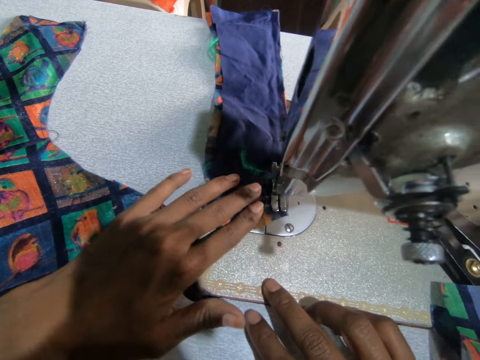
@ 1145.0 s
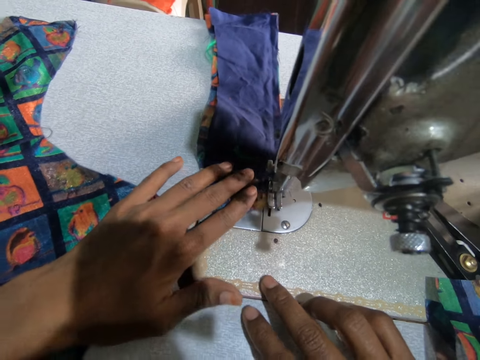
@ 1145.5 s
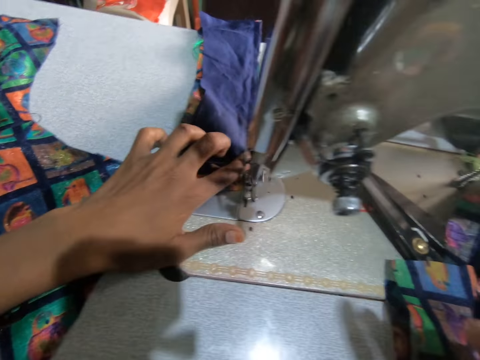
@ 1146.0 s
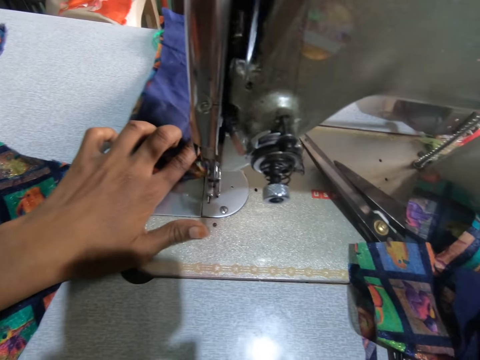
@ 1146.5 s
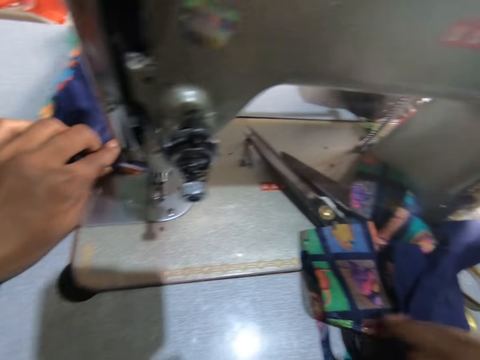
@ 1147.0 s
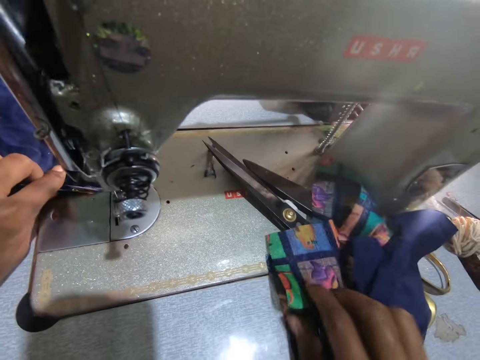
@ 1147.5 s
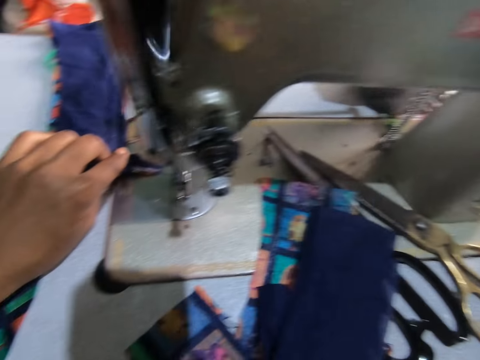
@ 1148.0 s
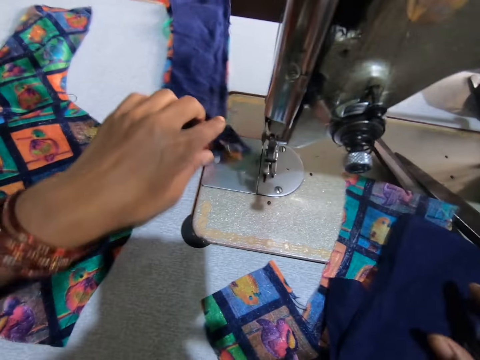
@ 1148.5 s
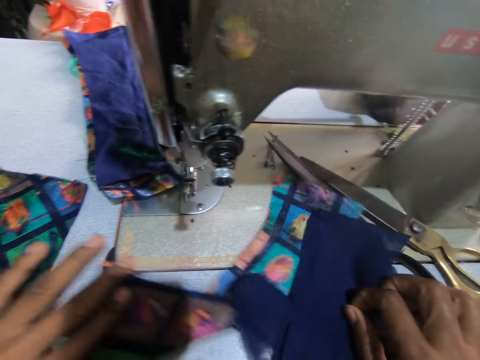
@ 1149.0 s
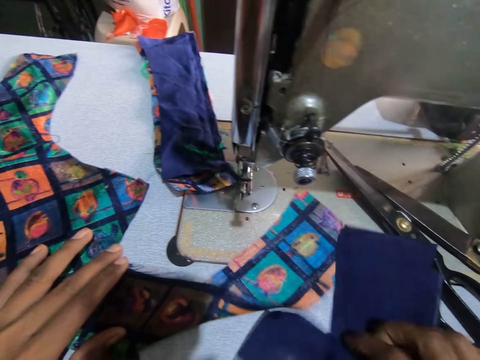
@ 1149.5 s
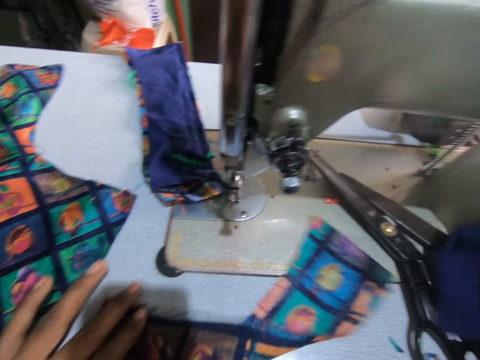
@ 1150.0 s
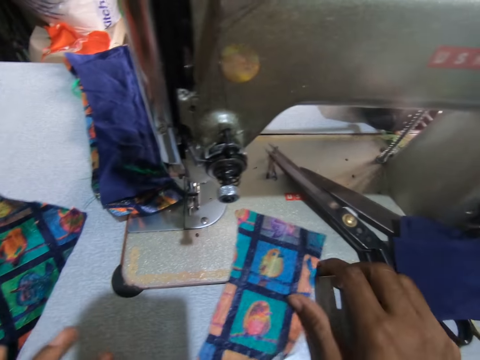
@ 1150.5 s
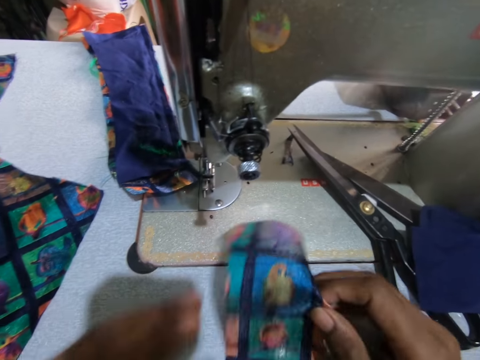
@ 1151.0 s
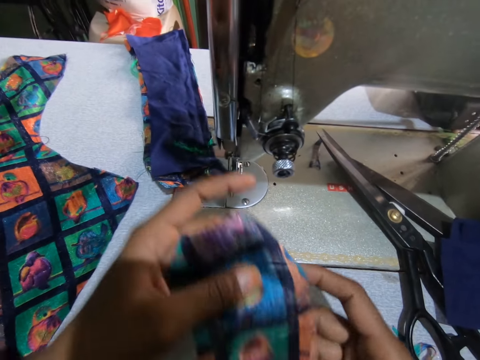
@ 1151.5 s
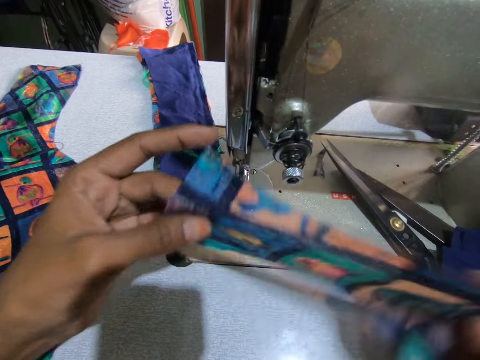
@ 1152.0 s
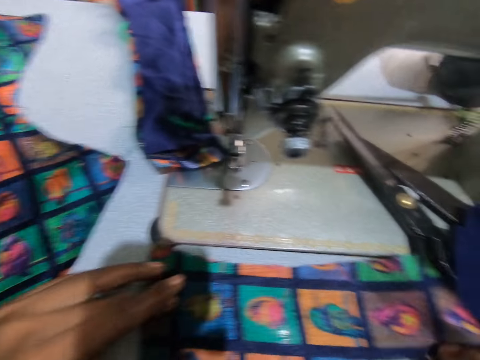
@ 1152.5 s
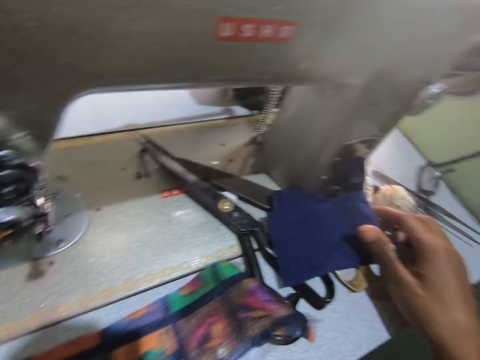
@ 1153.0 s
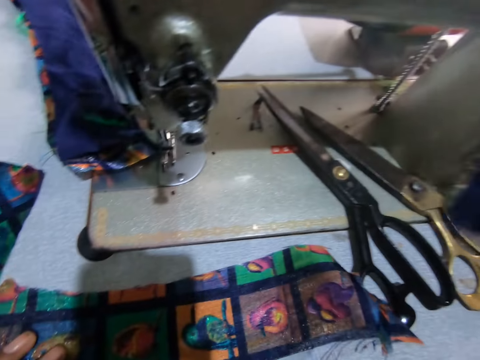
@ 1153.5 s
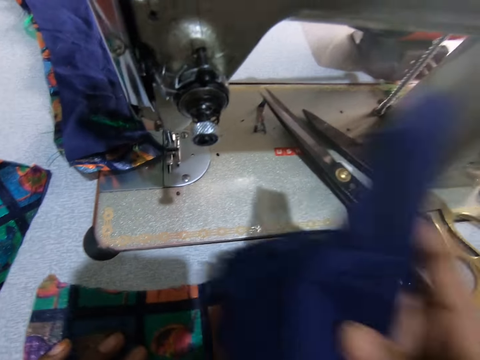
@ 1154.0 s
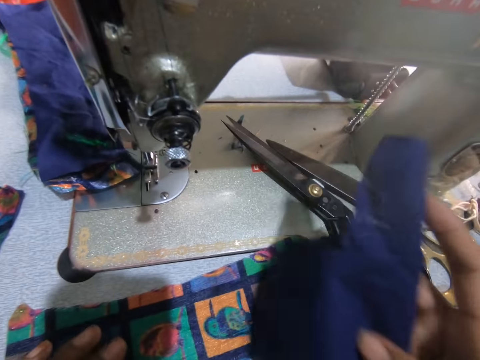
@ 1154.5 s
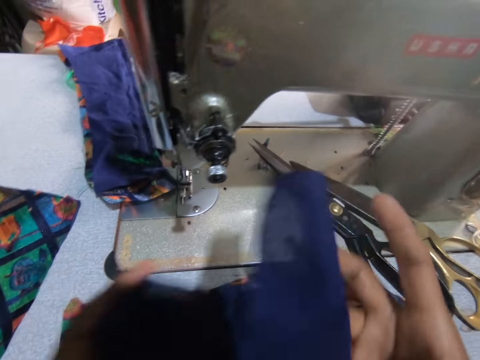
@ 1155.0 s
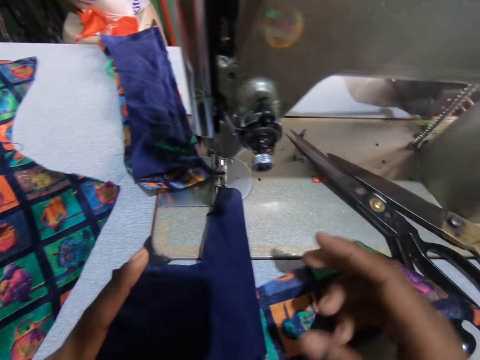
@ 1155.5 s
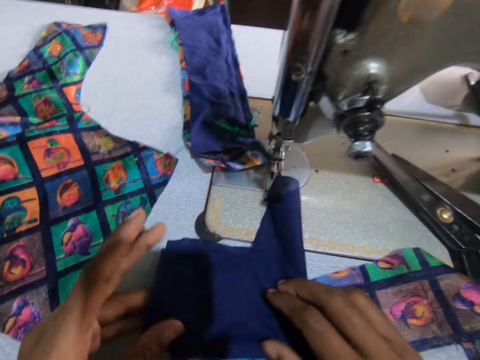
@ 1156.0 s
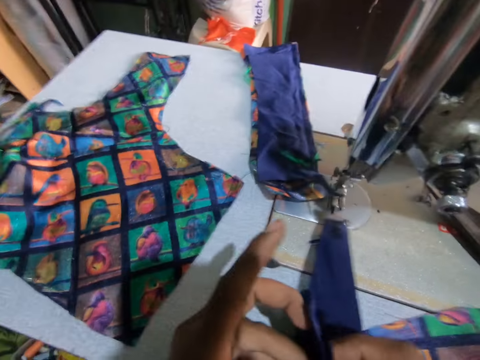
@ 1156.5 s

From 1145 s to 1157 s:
The camera wearer holds the fabric. They stop sewing. They put the fabric on the table. They move the fabric on the table. They arrange the material.

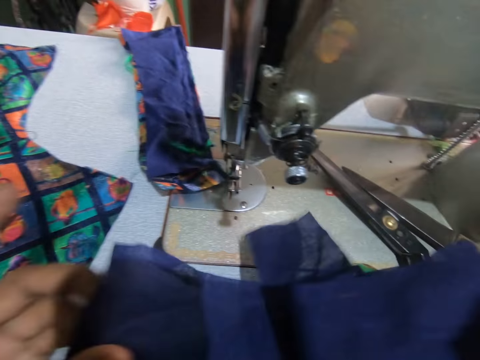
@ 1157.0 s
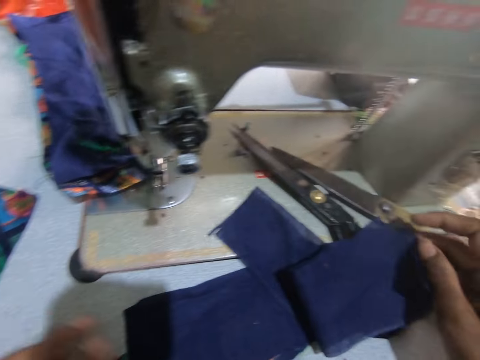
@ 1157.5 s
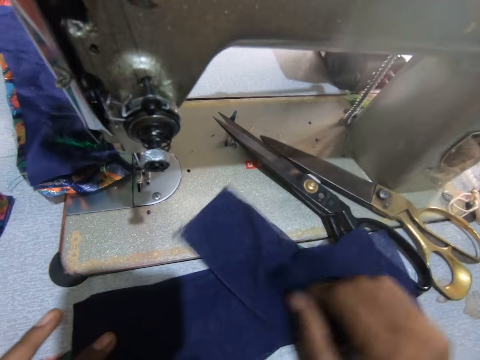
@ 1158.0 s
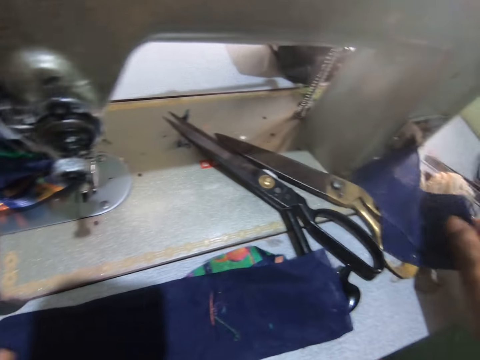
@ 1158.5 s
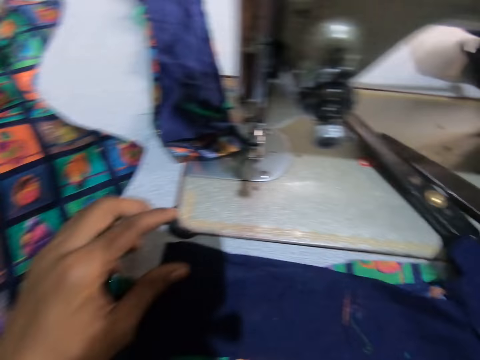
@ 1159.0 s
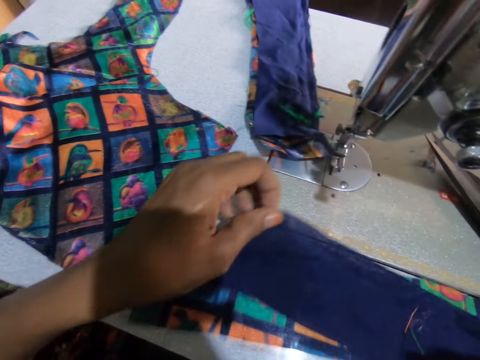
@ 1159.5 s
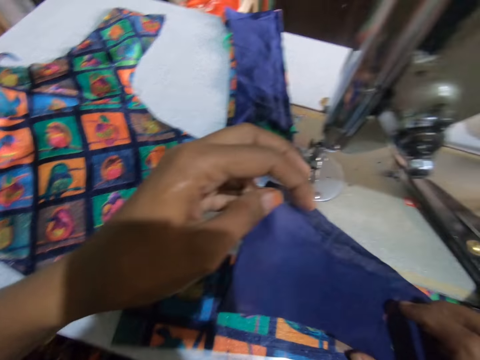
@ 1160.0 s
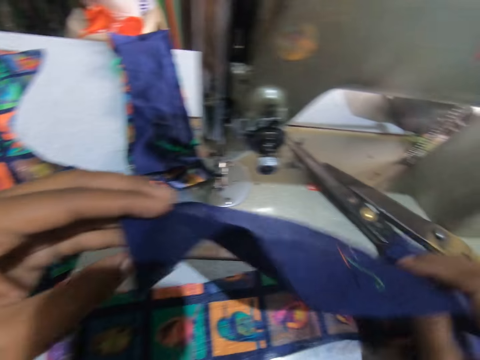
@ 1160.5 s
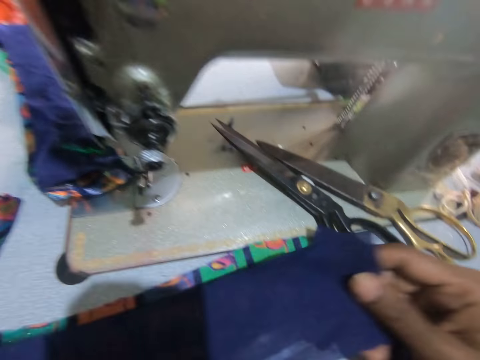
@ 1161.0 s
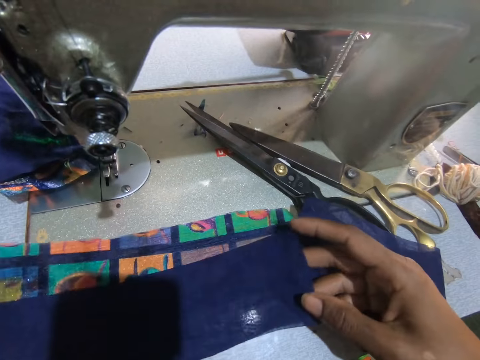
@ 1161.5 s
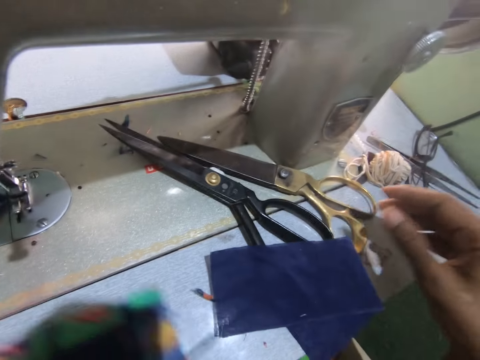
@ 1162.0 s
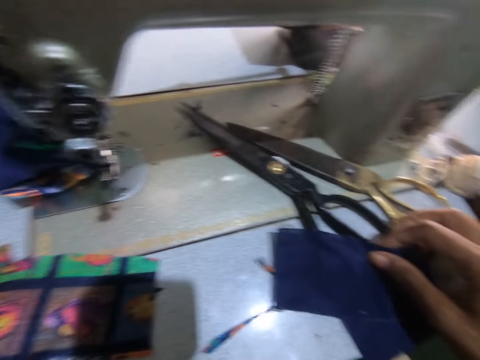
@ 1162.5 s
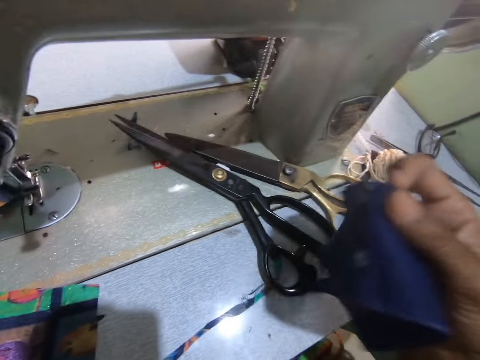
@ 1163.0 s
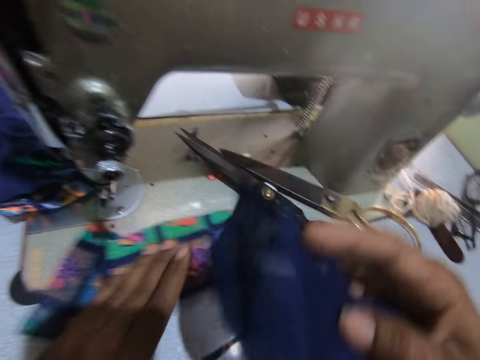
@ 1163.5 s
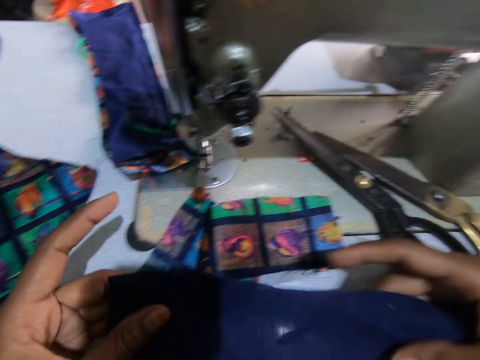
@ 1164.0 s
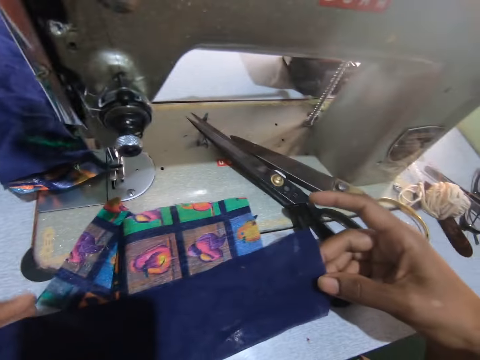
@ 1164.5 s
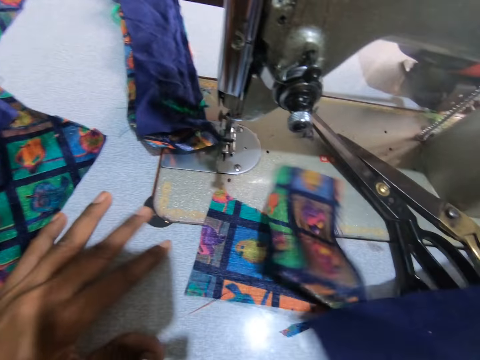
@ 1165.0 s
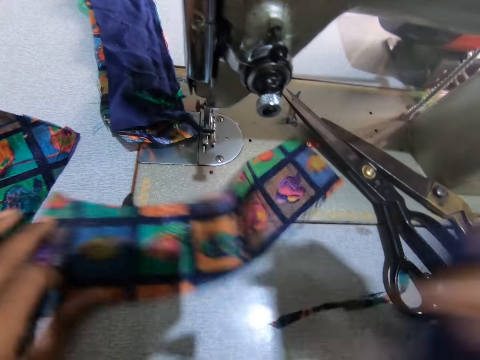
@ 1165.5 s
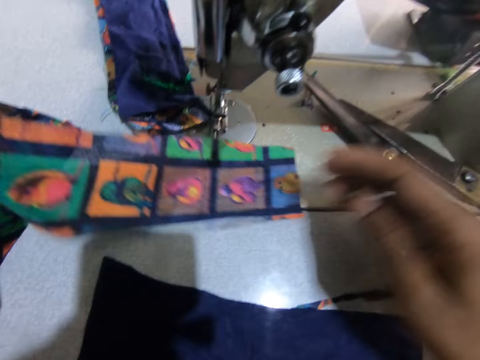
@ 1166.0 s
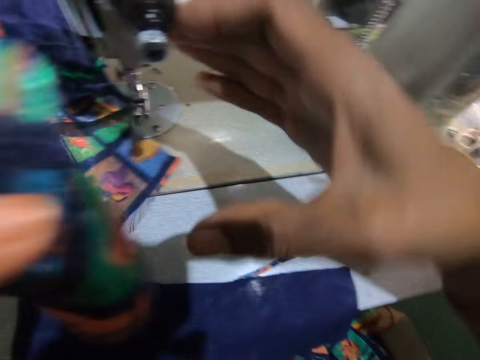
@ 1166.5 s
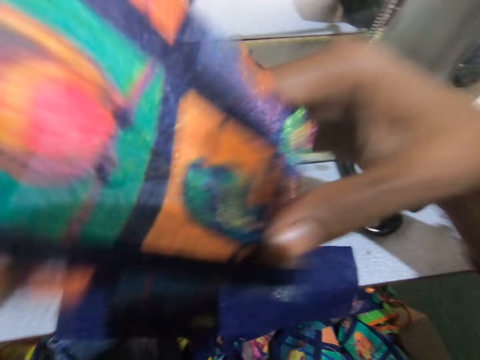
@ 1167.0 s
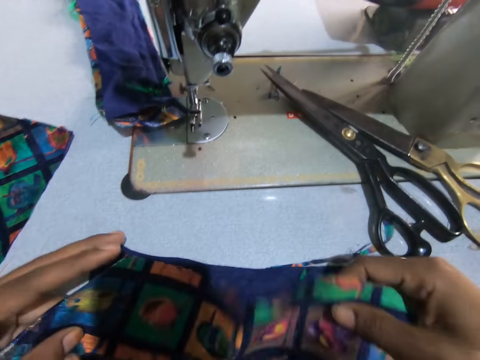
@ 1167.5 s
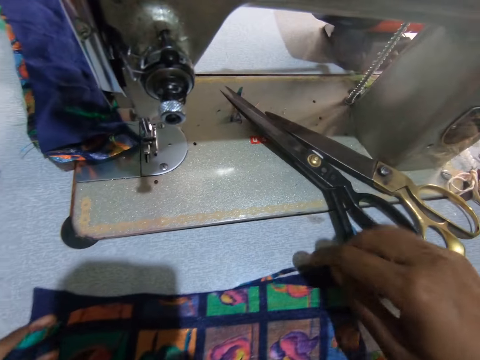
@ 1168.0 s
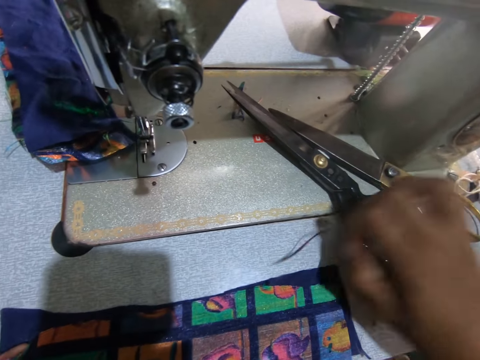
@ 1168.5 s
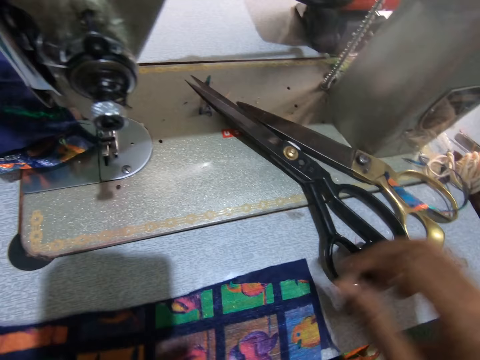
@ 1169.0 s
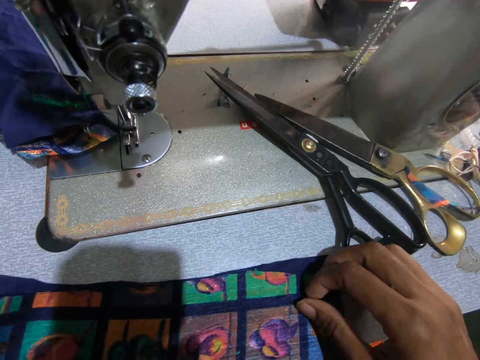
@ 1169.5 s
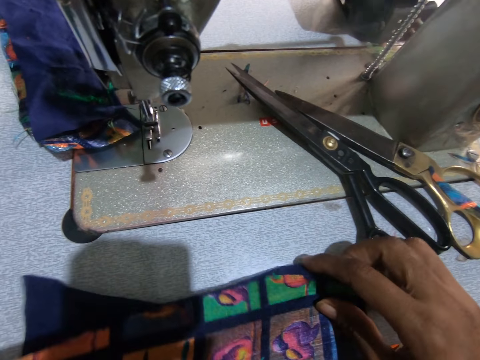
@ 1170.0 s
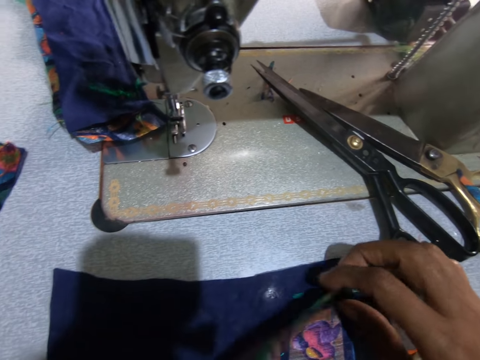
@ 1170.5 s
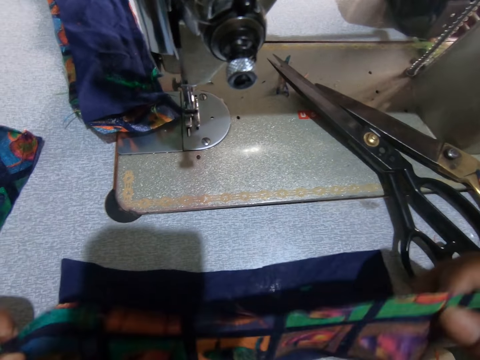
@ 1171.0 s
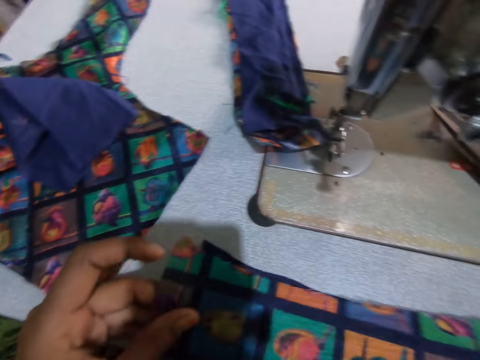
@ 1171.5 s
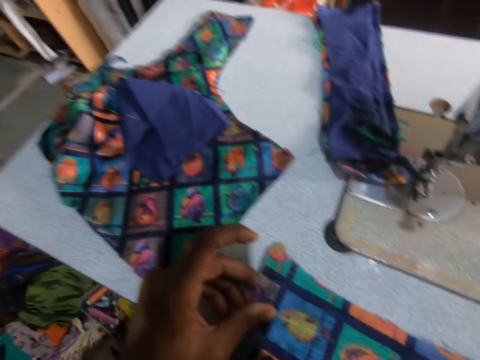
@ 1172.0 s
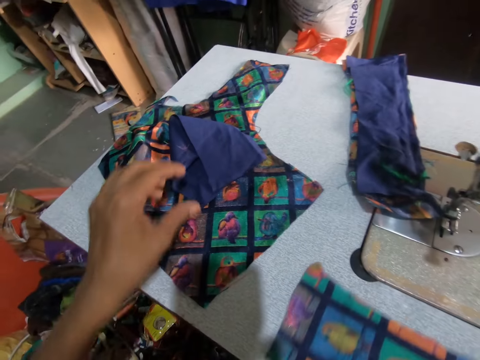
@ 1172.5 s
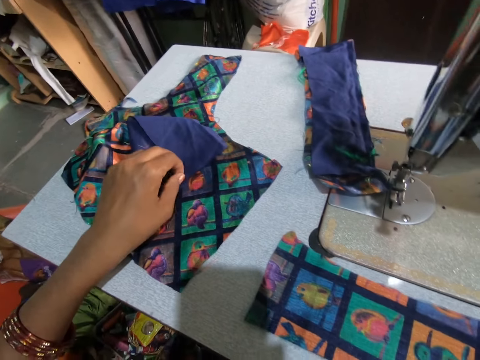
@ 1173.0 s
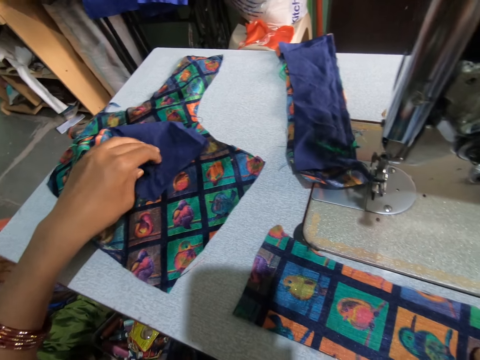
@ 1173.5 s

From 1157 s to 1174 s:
The camera wearer holds the fabric. They arrange the fabric on the table. They move the fabric on the table. They arrange the material.
